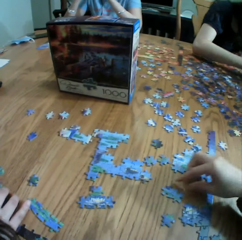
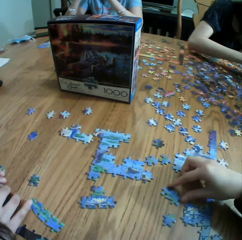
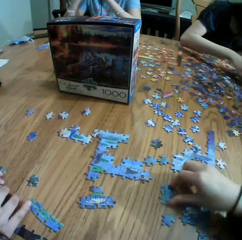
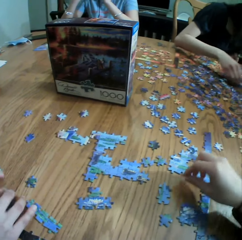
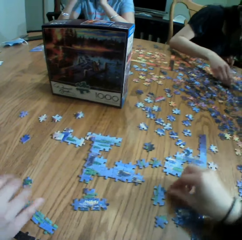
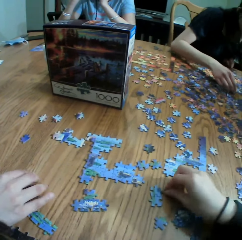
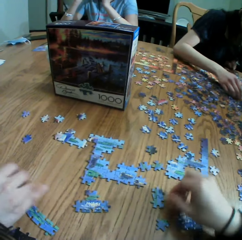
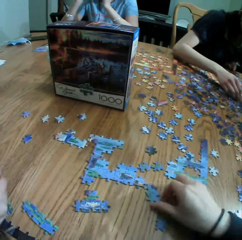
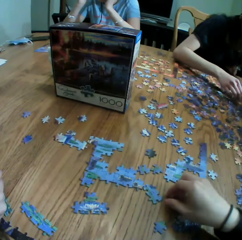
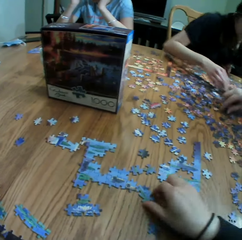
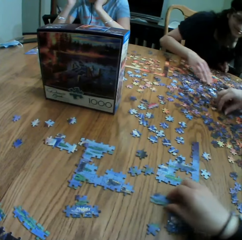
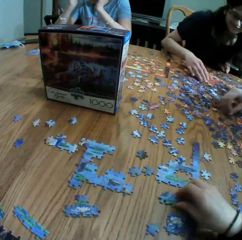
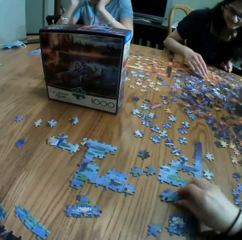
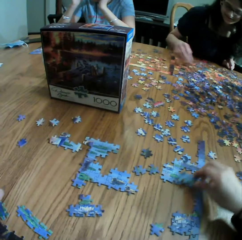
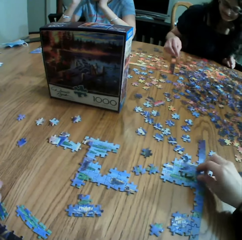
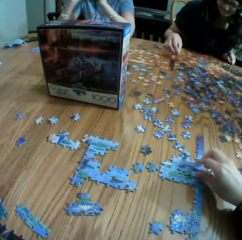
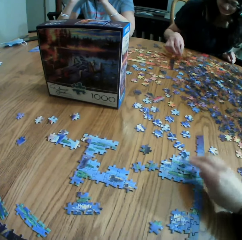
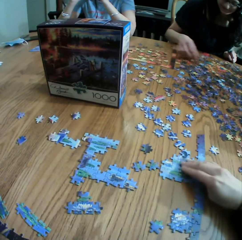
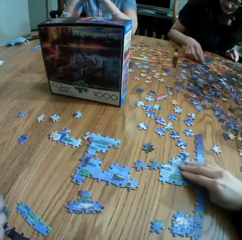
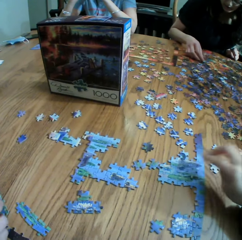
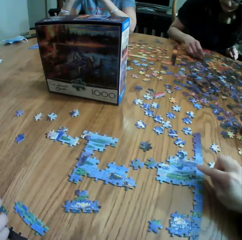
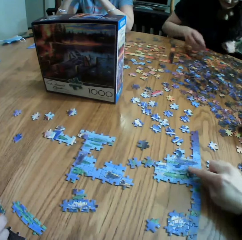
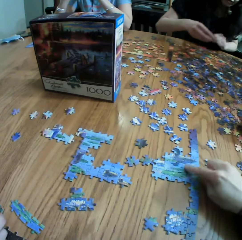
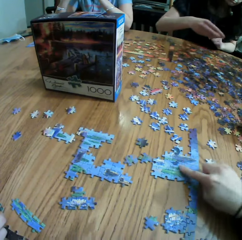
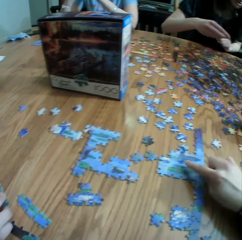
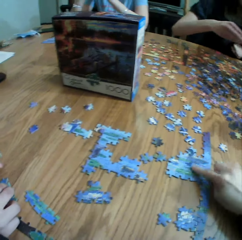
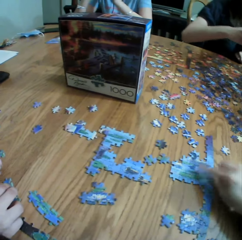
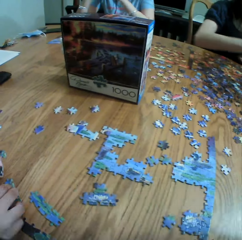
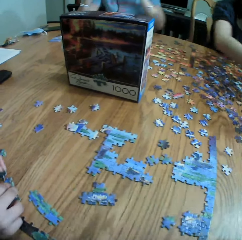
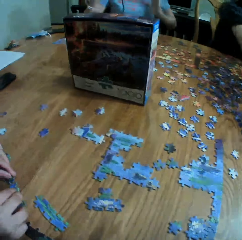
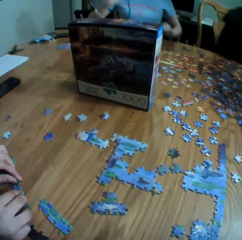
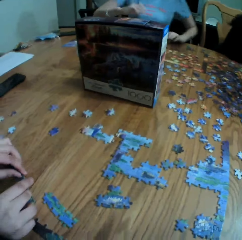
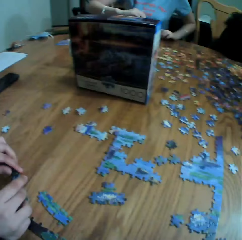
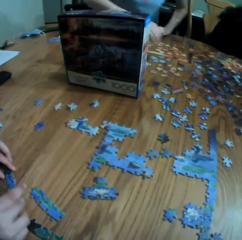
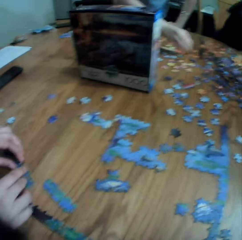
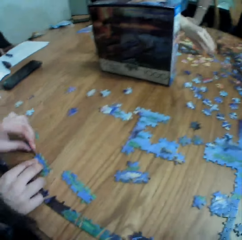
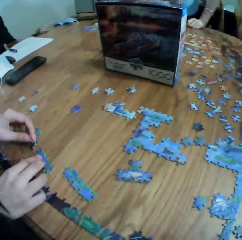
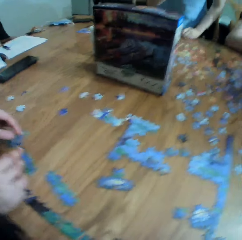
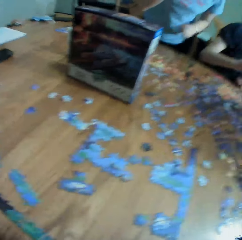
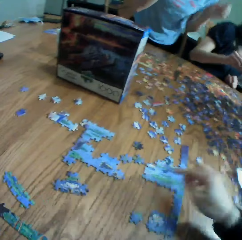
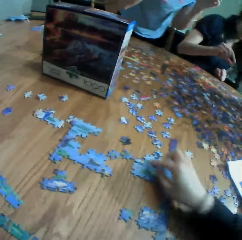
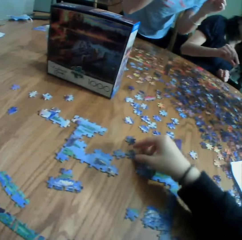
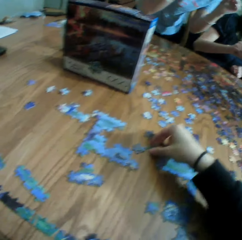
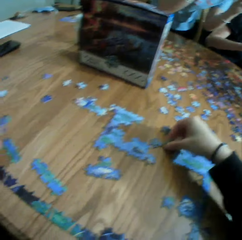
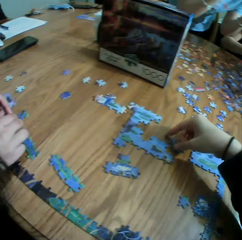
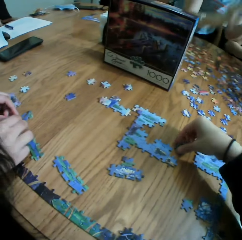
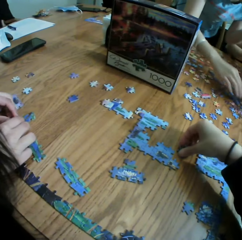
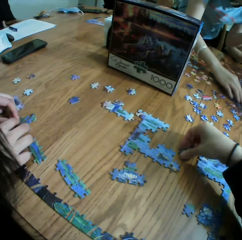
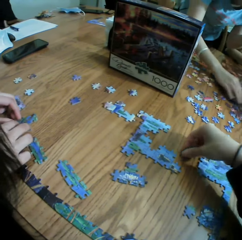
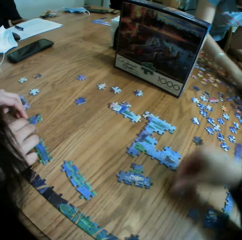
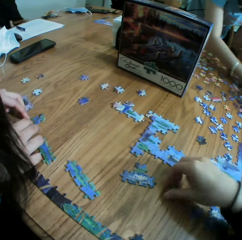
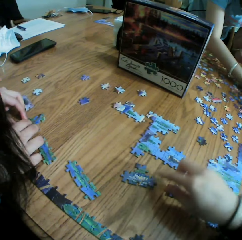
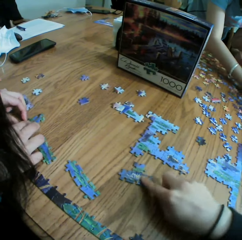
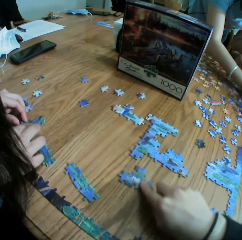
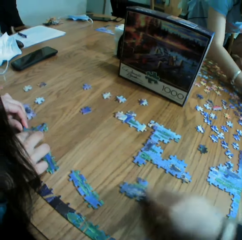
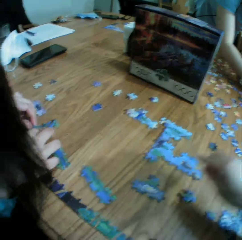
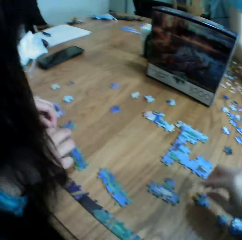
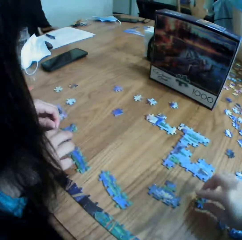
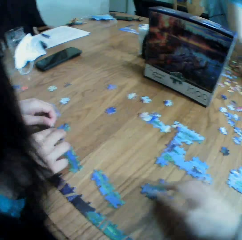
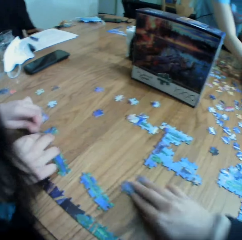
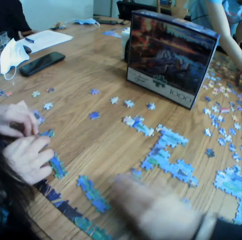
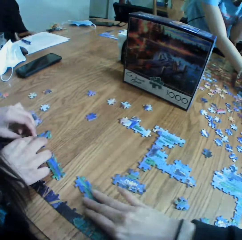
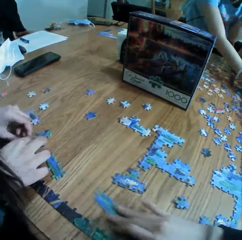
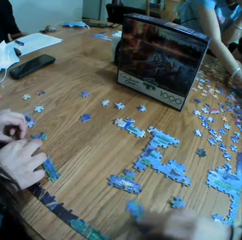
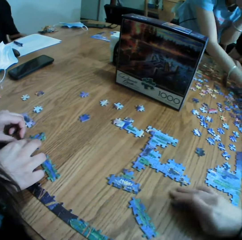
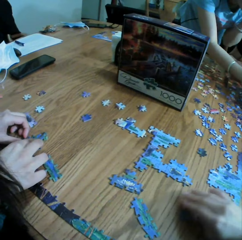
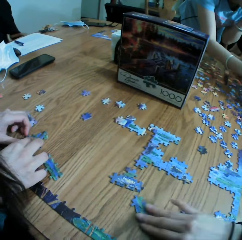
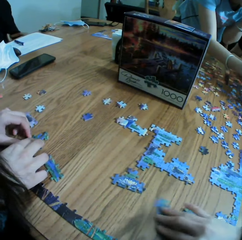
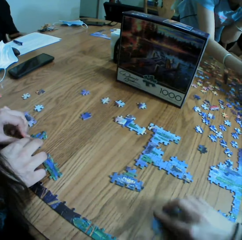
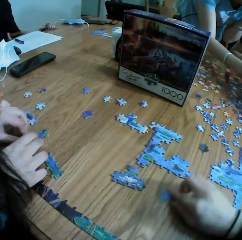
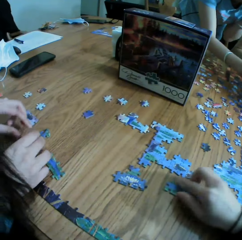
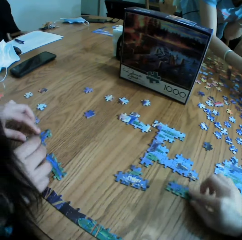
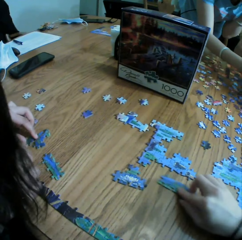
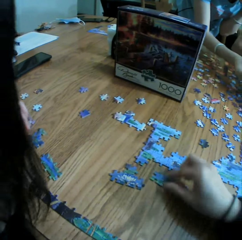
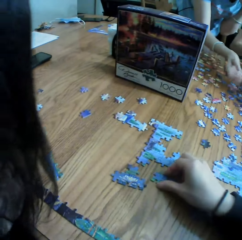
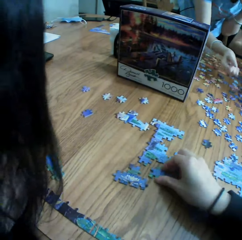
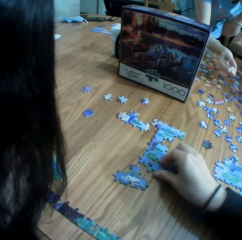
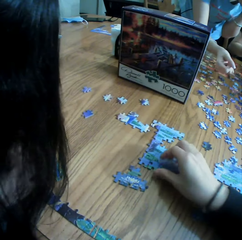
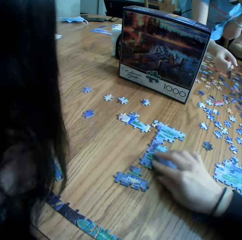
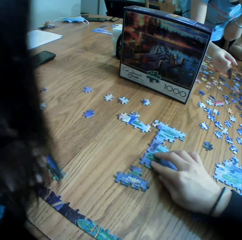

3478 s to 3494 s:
The camera wearer arranges a paper puzzle. A person touches the paper puzzle. The camera wearer picks up the paper puzzle. They drop the paper puzzle. They arrange the paper puzzle.

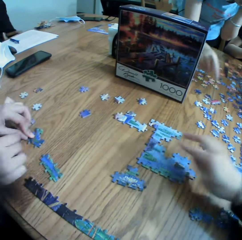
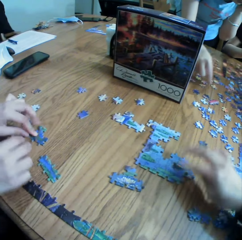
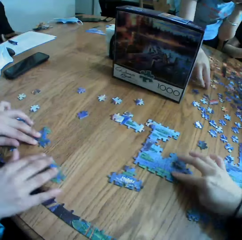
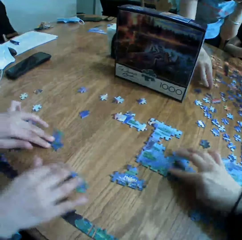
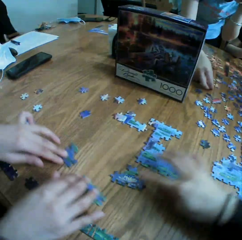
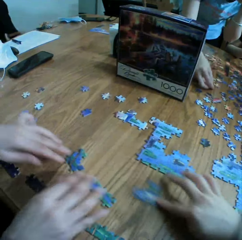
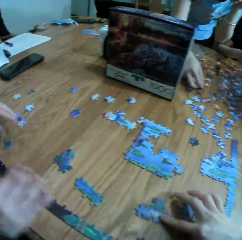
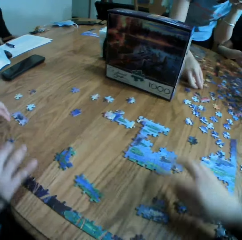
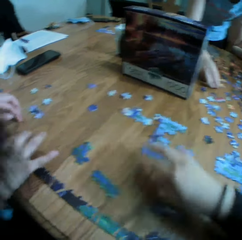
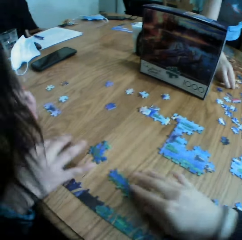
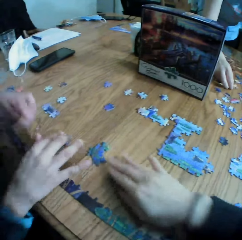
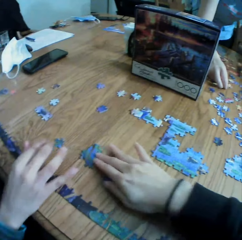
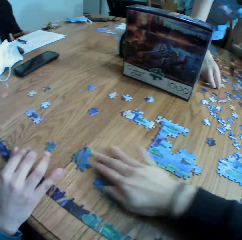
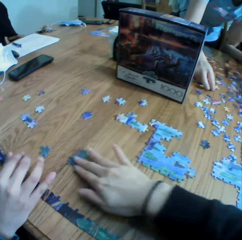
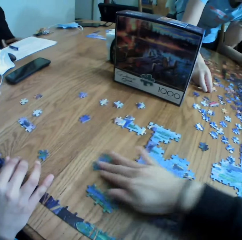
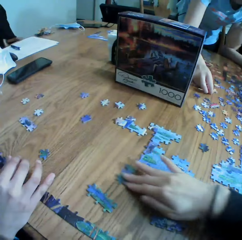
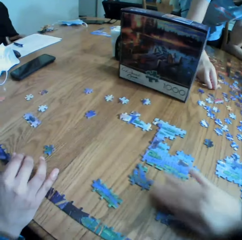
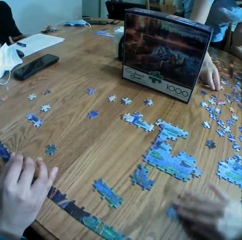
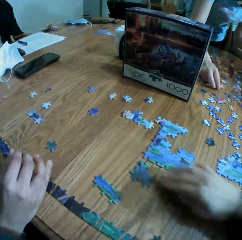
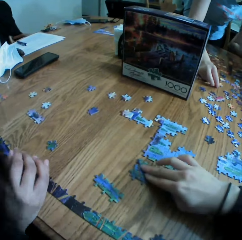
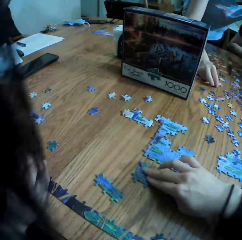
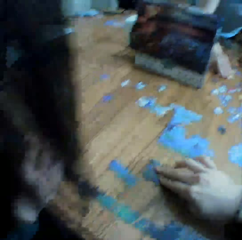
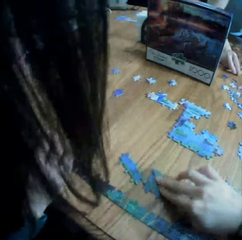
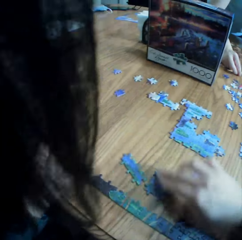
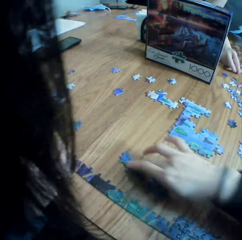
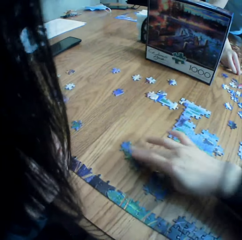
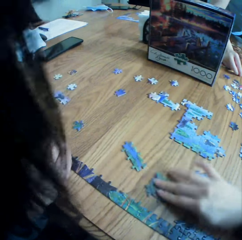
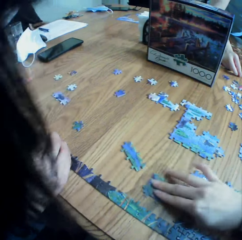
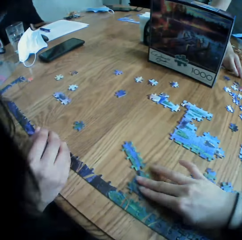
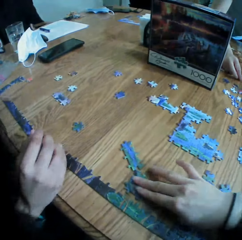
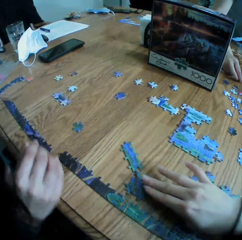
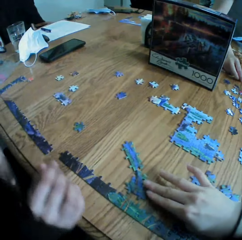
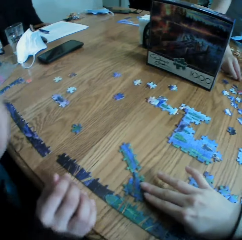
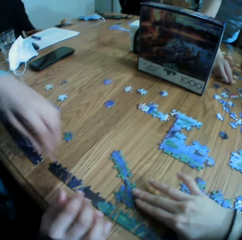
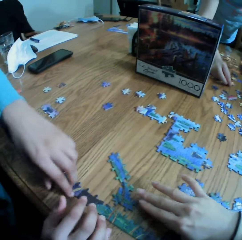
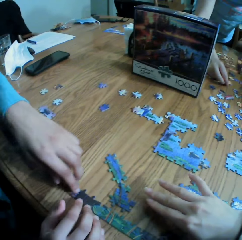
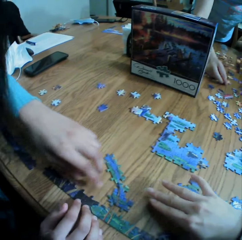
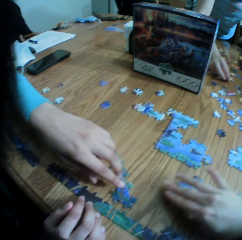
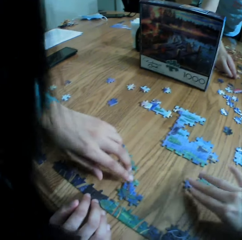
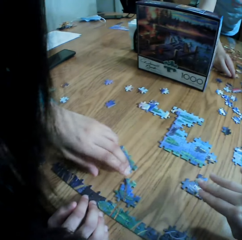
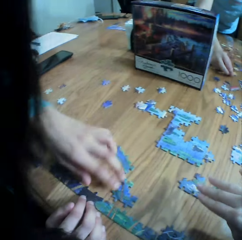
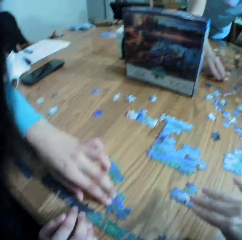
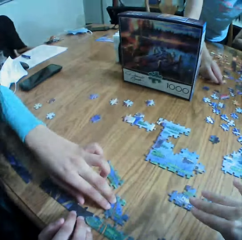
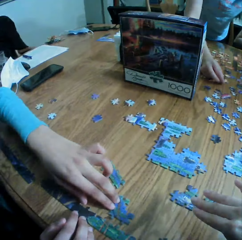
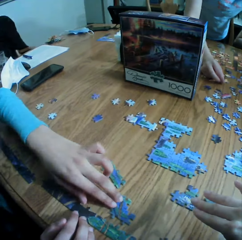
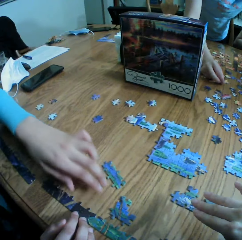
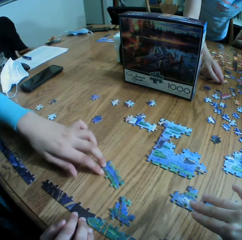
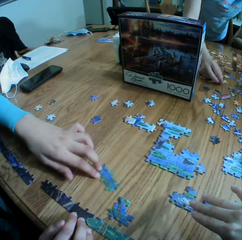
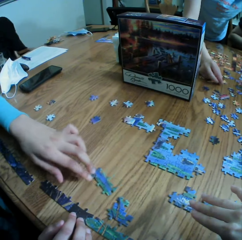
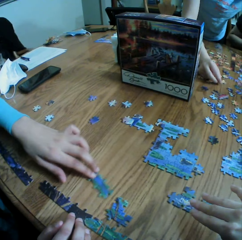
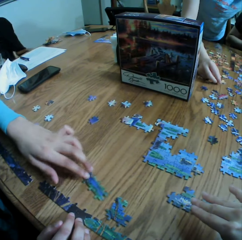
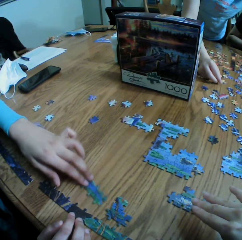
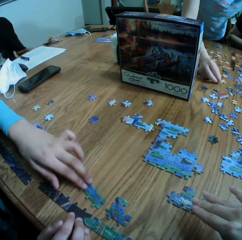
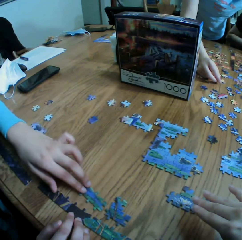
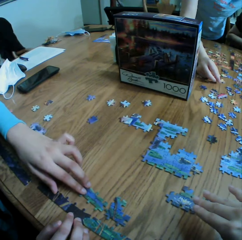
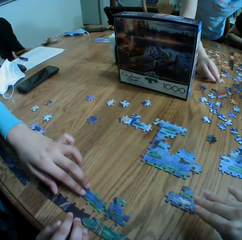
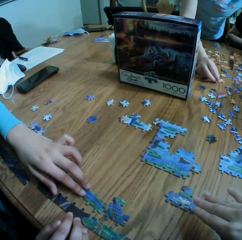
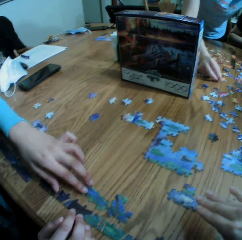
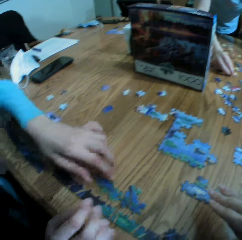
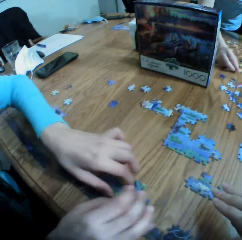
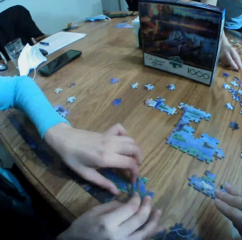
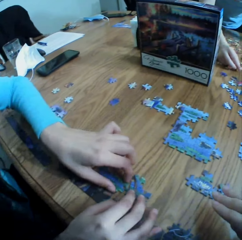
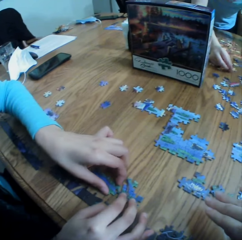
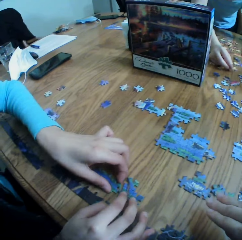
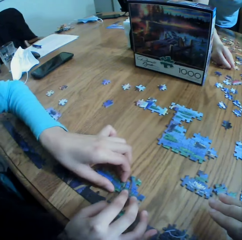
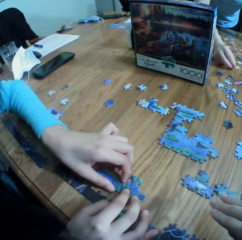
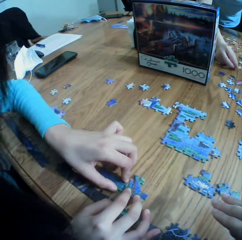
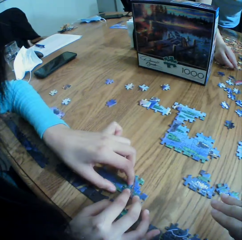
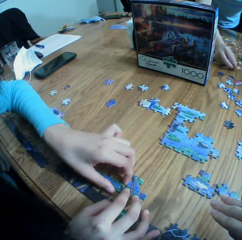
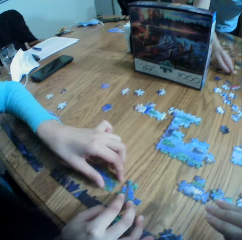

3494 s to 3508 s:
A person arranges a paper puzzle.
